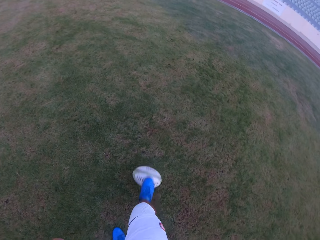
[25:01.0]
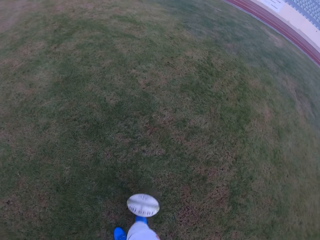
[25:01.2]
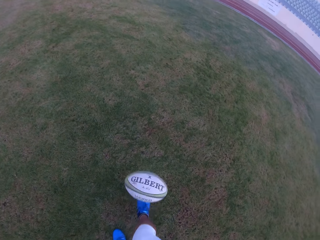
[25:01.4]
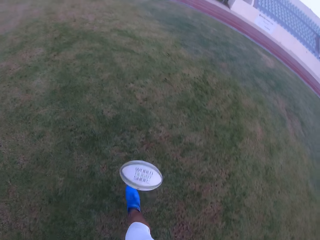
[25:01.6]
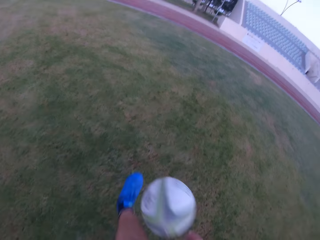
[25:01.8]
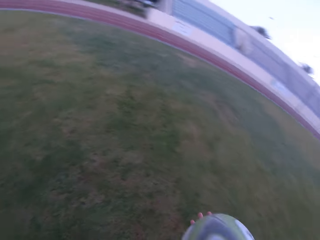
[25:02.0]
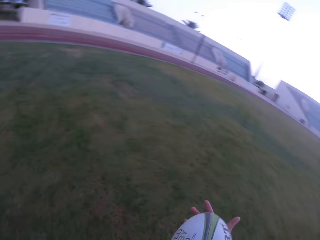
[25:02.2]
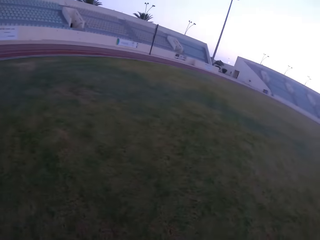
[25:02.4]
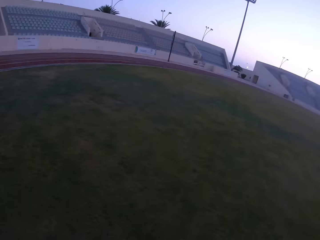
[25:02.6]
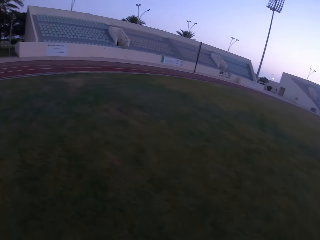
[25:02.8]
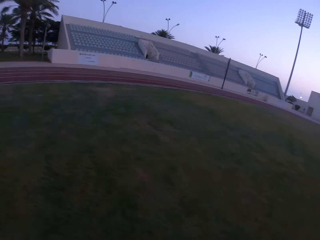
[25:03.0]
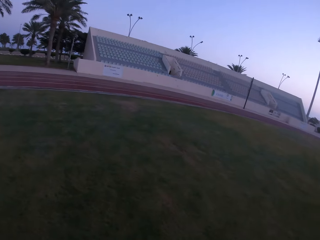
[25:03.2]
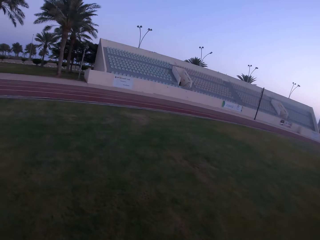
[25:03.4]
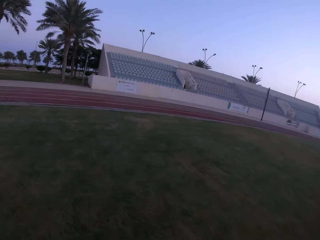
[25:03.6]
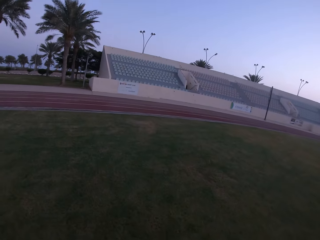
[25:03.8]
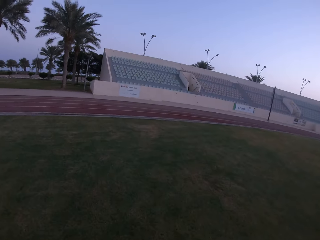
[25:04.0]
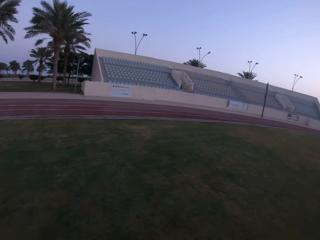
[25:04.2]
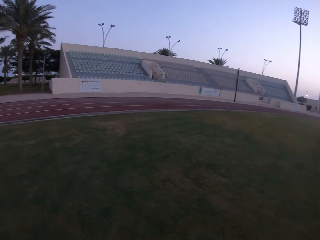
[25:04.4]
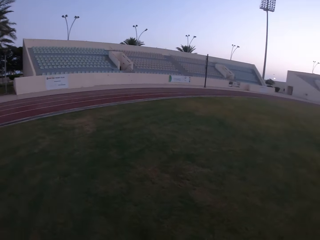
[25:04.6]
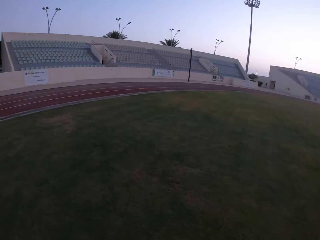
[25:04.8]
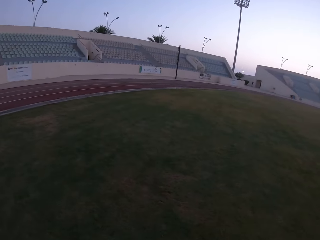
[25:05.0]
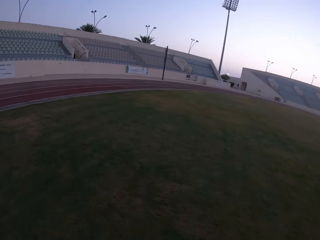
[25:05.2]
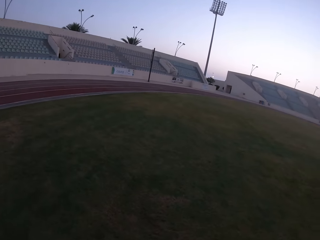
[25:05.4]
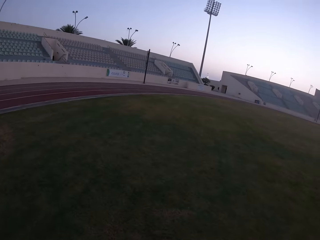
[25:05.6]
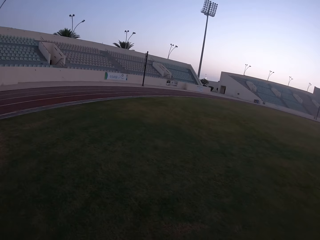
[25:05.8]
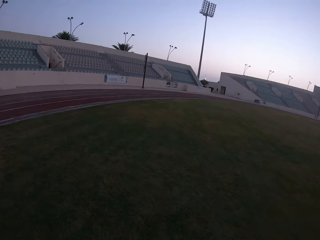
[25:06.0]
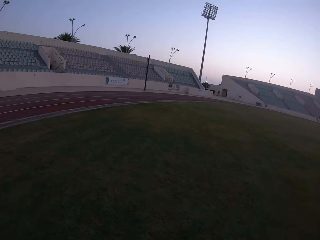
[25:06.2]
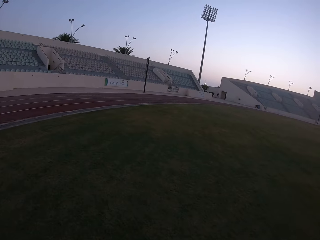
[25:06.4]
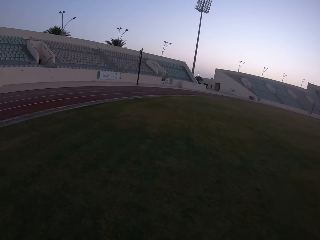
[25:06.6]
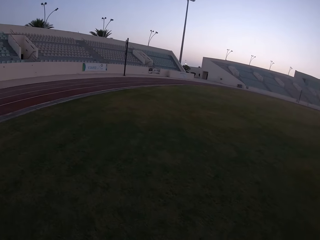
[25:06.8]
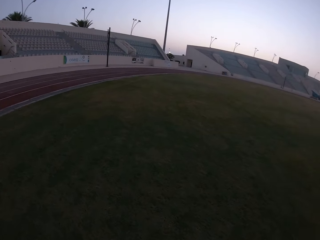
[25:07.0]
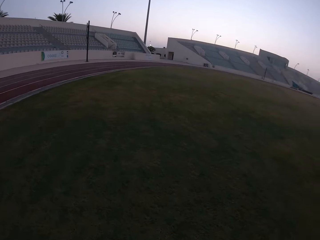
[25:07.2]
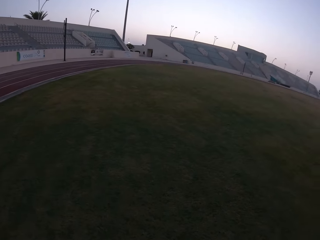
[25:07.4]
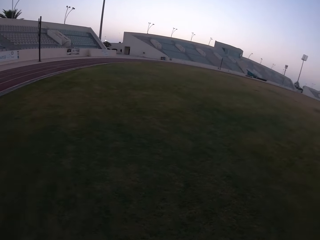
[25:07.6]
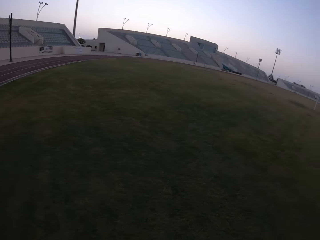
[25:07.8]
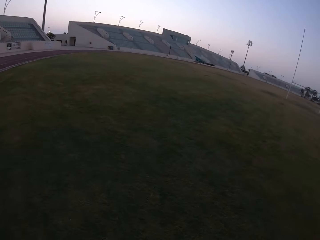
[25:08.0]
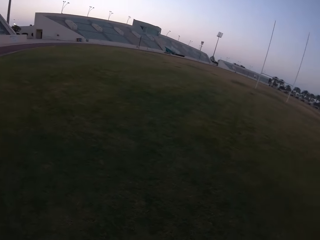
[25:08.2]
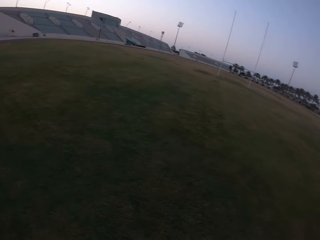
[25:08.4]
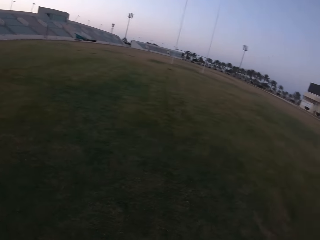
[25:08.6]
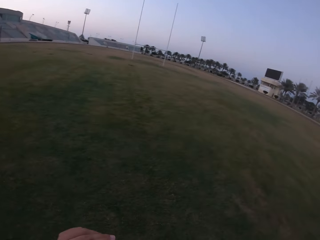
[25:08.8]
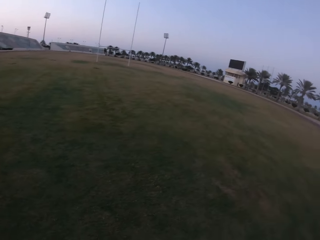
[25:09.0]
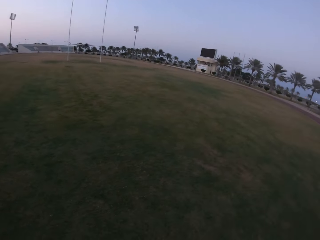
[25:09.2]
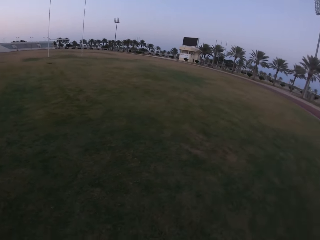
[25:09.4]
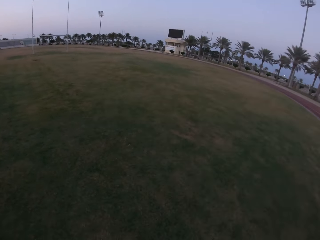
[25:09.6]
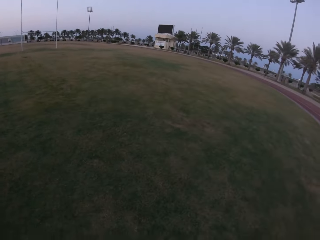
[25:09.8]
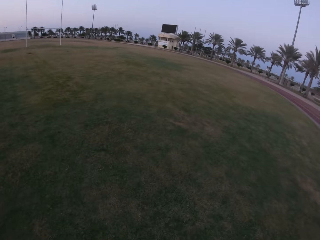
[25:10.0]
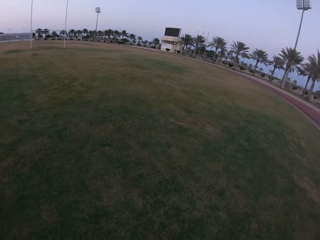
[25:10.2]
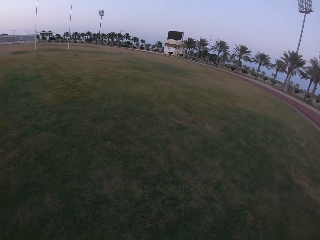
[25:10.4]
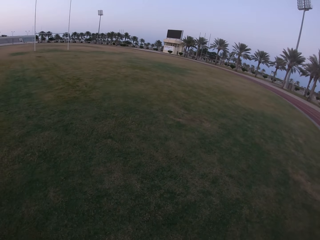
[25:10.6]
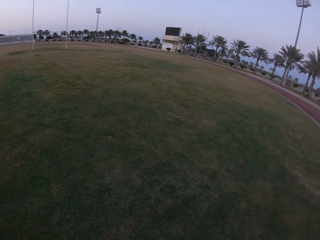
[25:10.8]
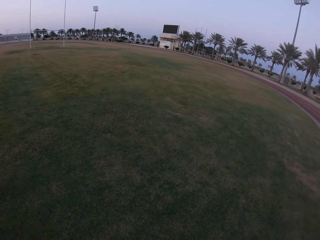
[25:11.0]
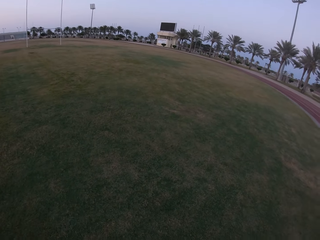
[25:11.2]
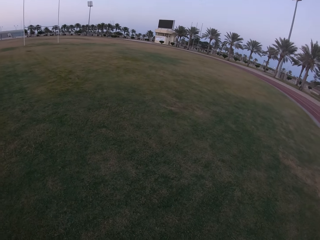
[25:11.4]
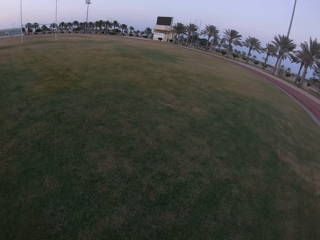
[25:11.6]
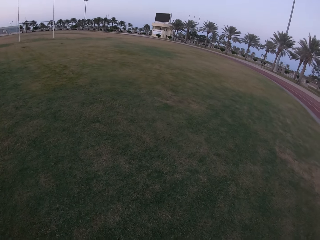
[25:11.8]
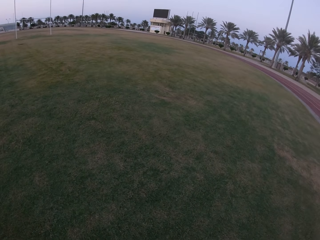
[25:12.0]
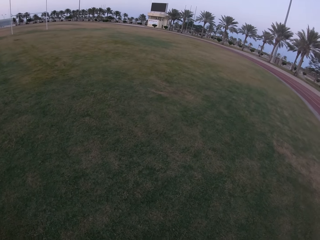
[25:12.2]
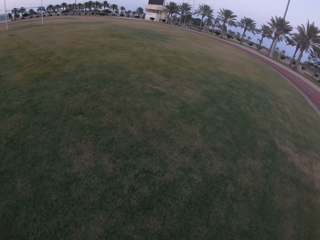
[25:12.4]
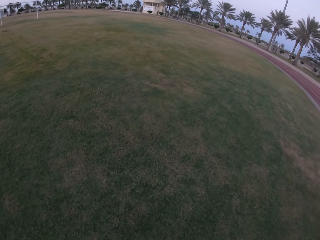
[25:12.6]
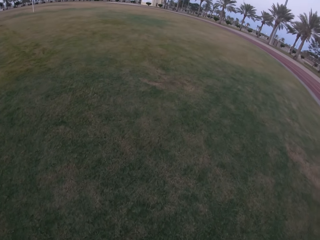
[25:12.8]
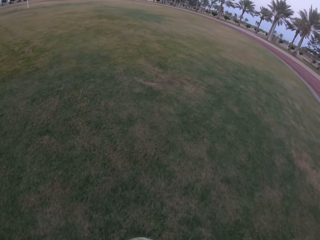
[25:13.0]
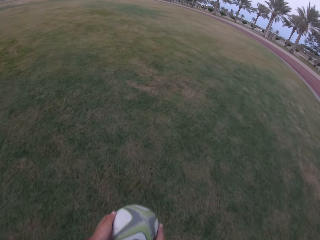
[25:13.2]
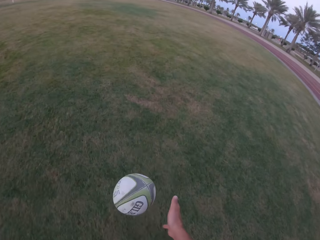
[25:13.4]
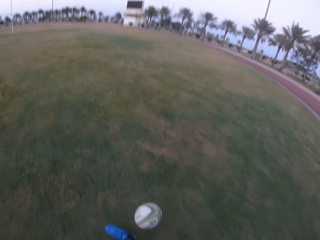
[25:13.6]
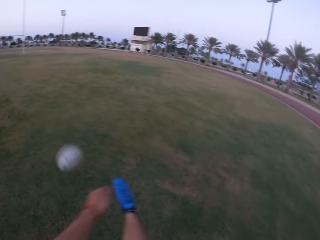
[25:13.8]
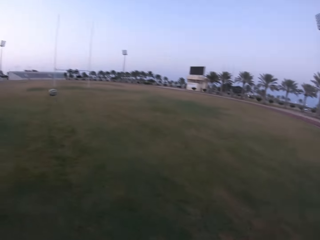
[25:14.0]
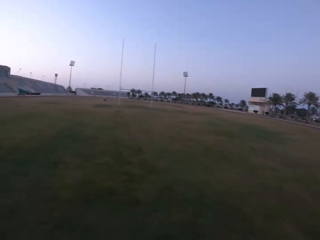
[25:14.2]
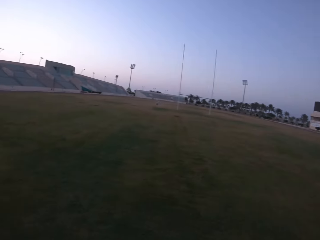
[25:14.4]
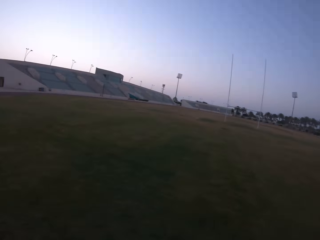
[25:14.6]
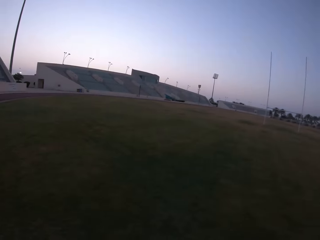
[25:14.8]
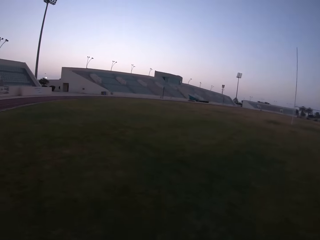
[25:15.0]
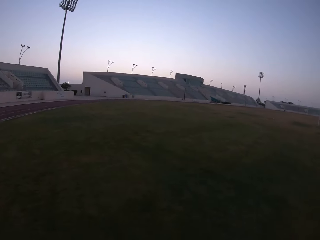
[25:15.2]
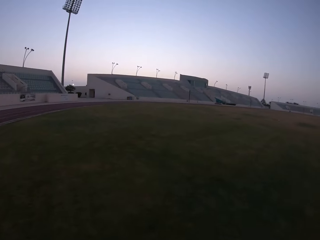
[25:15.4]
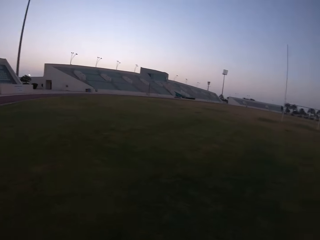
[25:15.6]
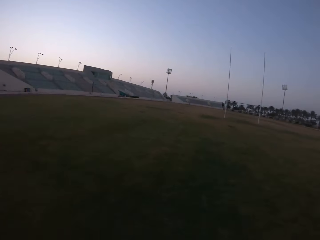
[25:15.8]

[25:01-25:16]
The camera wearer steps on the ball. He is playing with the ball. He holds the ball with his hands. He walks in the field. He walks on the playground. He kicks the ball in the field.

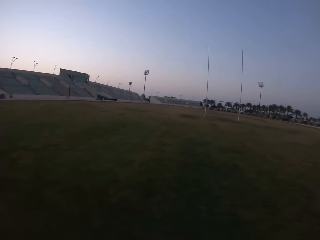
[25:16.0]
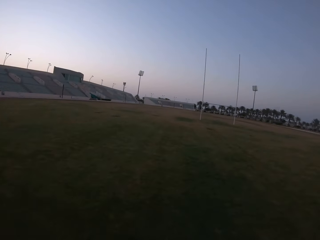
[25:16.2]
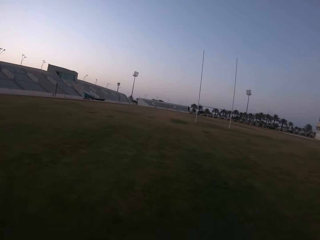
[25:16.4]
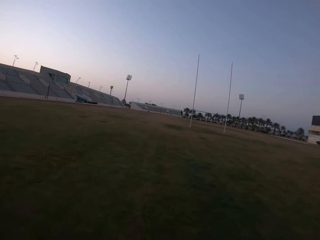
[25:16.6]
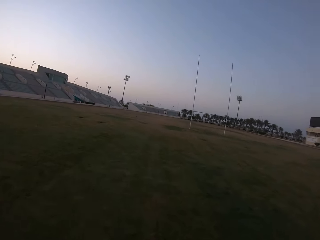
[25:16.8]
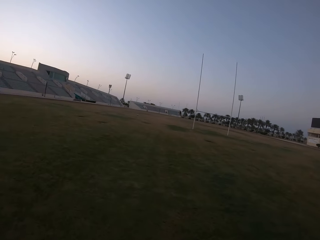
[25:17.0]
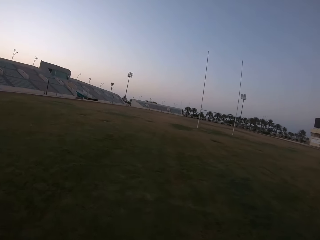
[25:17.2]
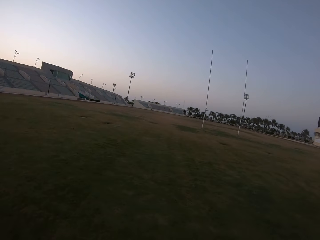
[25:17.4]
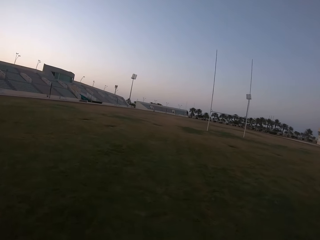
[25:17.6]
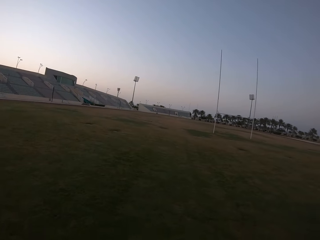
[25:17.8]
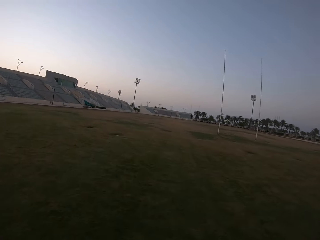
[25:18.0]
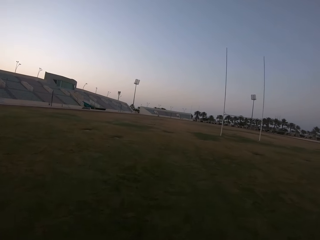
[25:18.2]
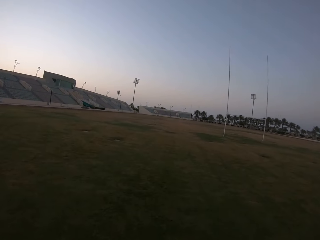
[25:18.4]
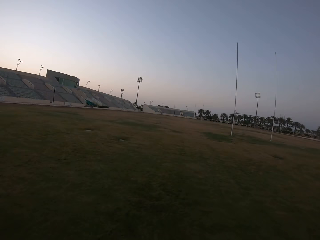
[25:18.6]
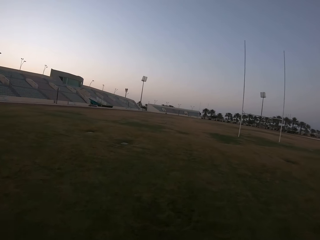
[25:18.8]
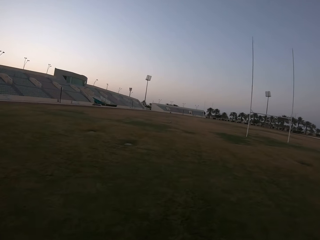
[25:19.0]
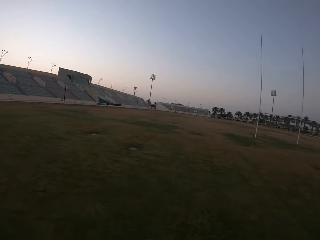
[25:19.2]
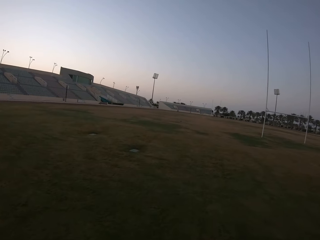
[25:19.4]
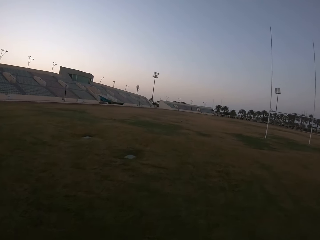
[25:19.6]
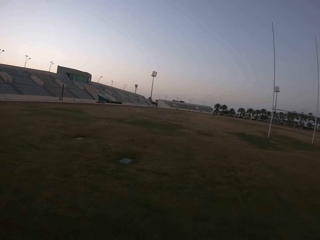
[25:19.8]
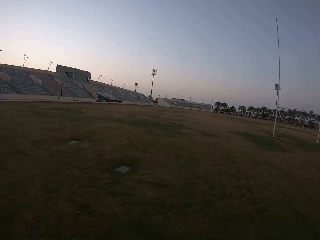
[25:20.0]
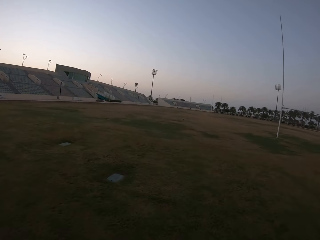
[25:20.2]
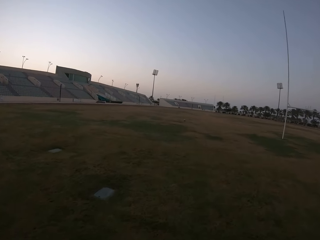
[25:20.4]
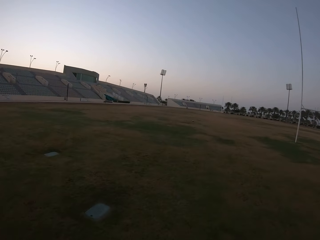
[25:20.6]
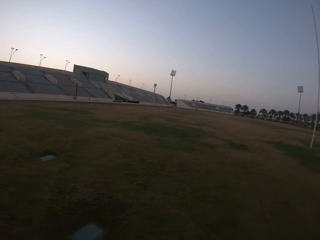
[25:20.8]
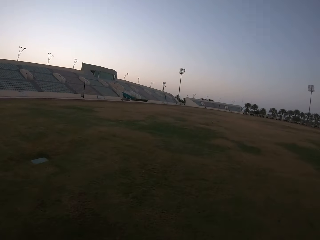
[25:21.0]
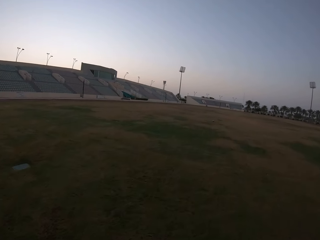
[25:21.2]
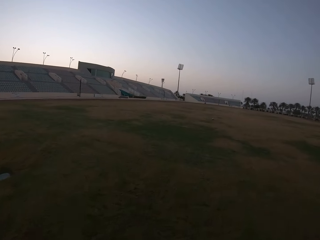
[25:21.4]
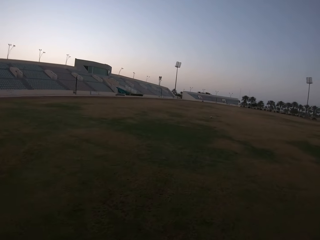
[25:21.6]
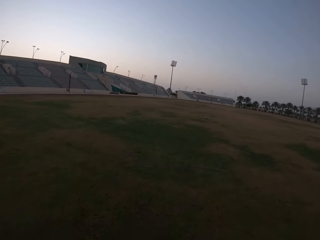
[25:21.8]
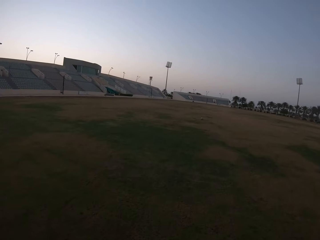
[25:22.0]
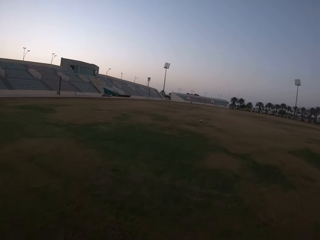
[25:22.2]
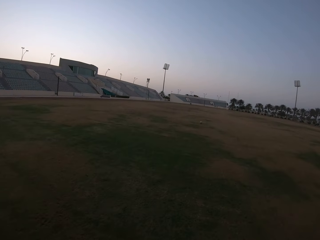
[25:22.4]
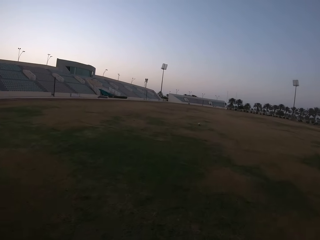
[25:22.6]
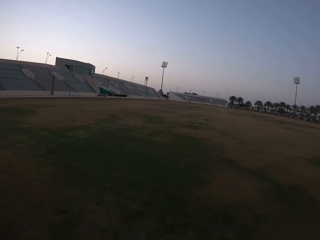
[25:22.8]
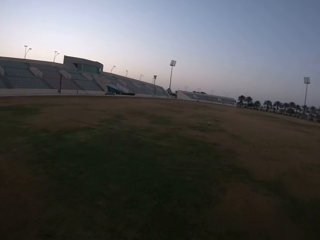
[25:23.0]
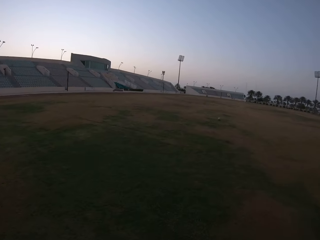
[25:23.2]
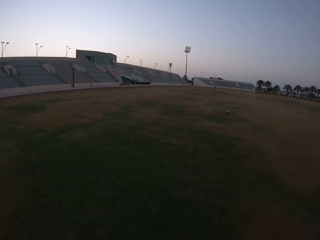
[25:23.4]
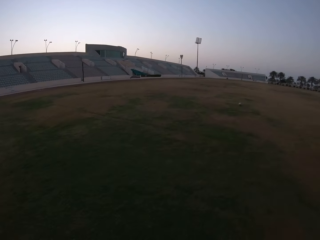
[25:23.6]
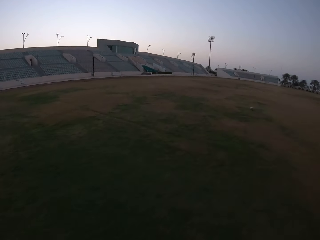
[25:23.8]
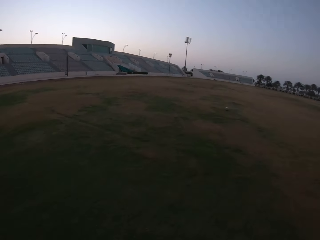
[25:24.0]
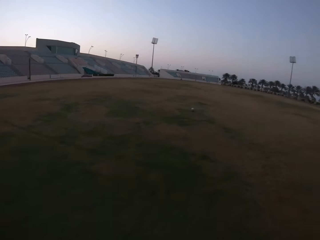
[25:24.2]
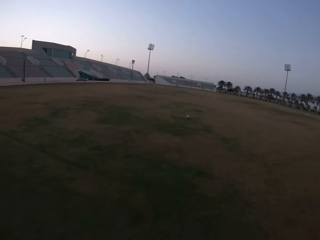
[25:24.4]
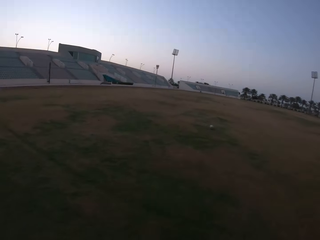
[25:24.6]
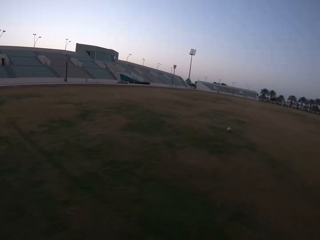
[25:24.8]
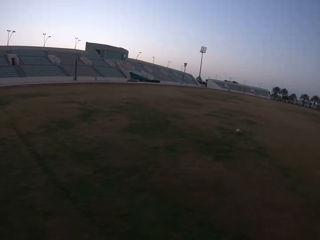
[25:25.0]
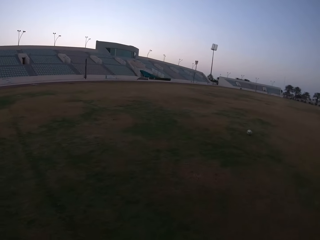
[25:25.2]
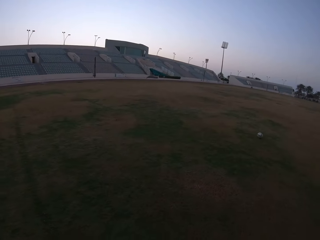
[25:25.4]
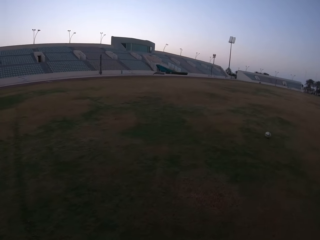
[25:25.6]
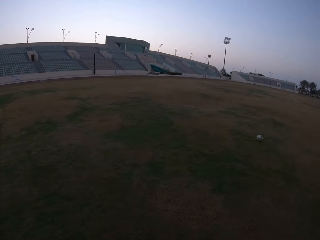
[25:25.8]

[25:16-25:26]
The camera wearer runs in the field. They walk towards the ball.
